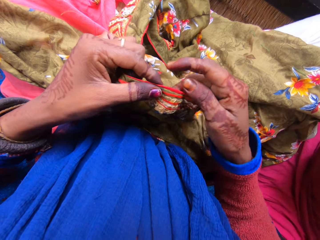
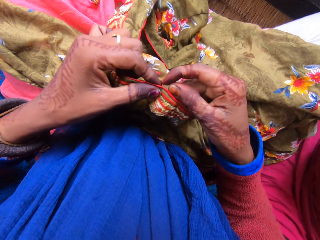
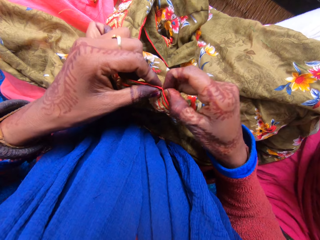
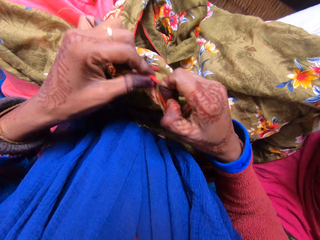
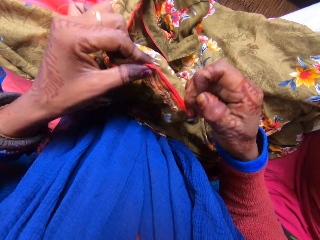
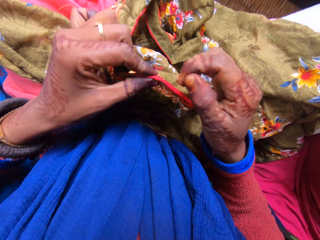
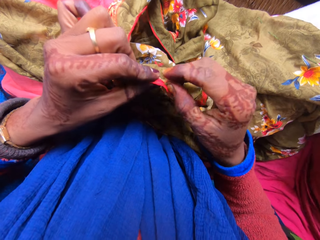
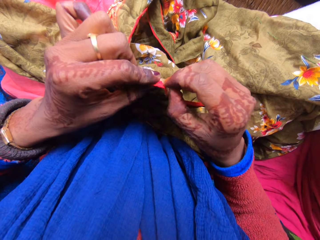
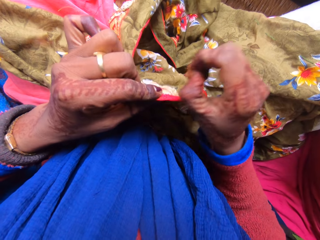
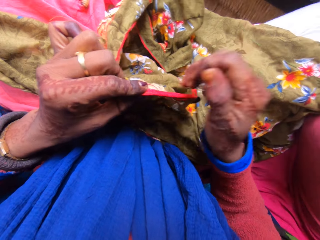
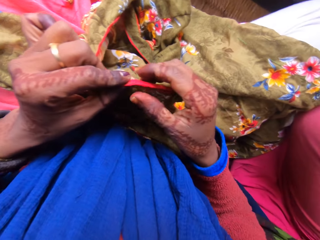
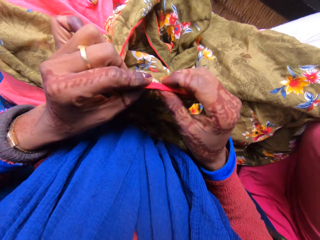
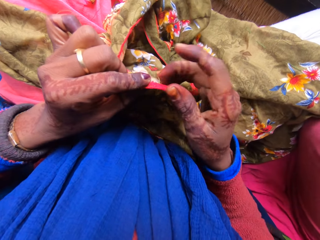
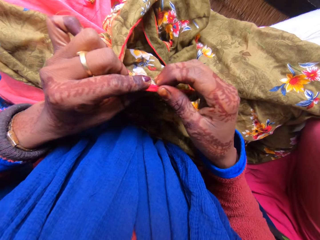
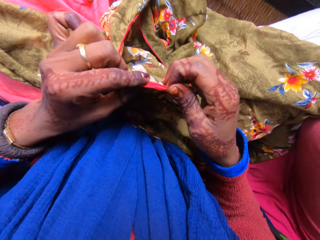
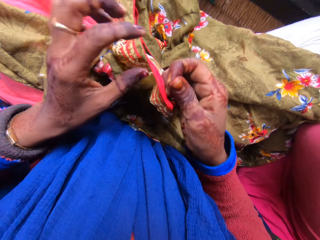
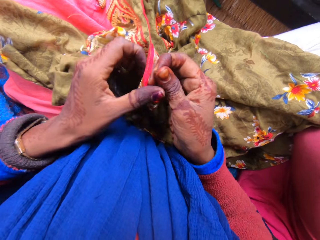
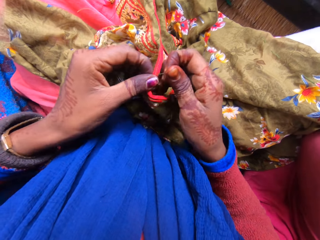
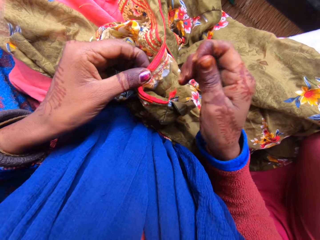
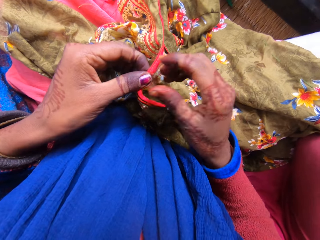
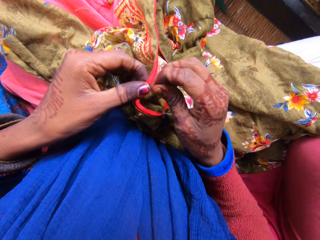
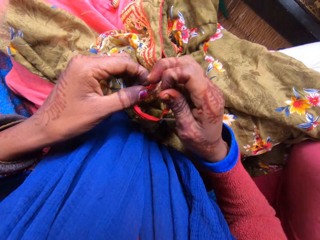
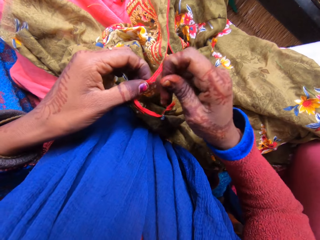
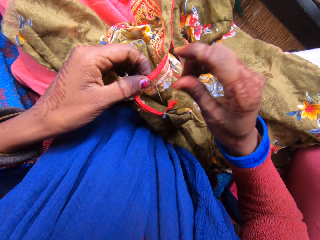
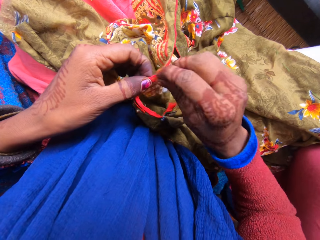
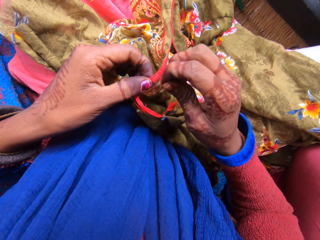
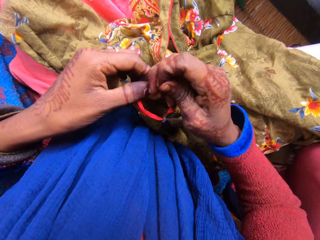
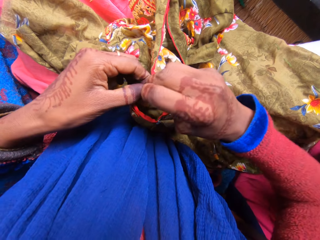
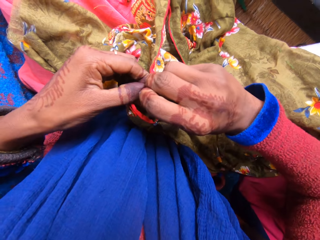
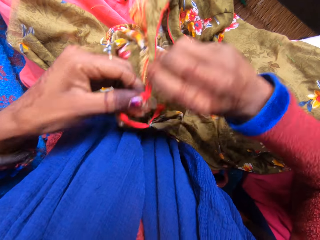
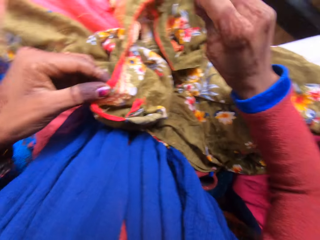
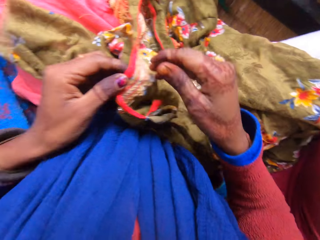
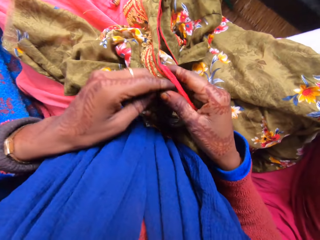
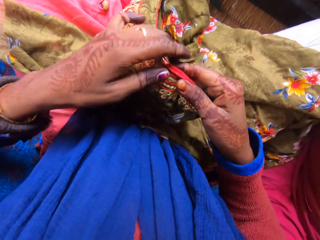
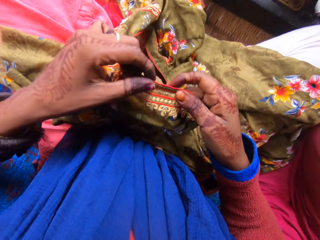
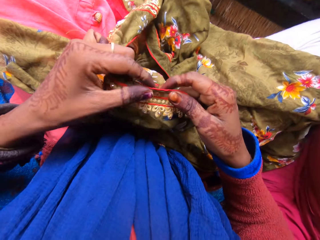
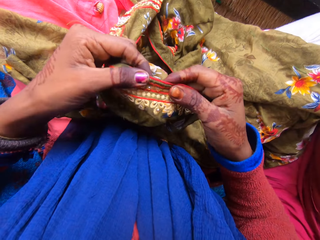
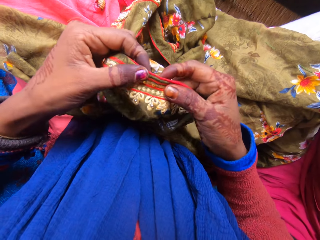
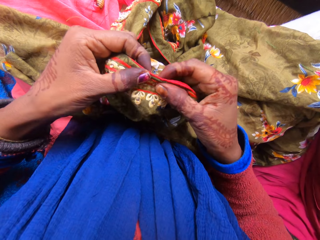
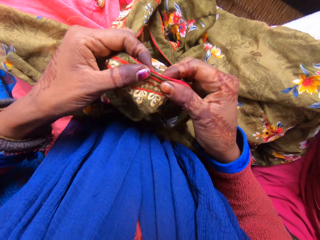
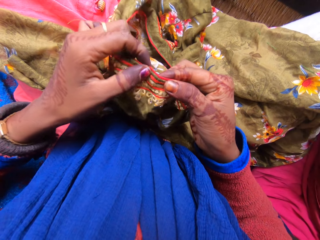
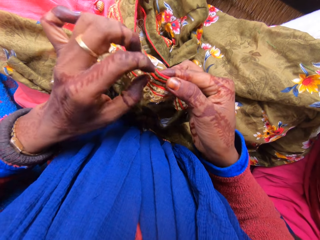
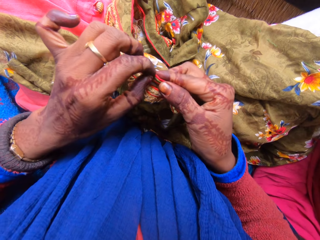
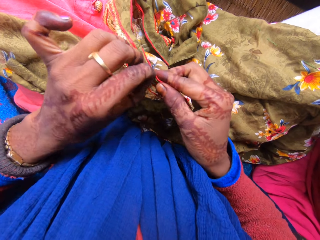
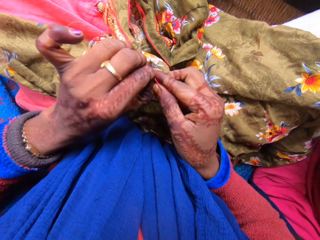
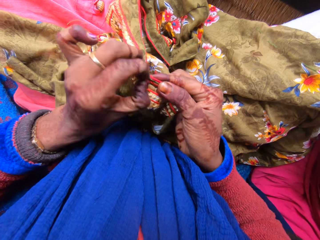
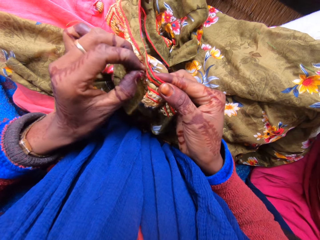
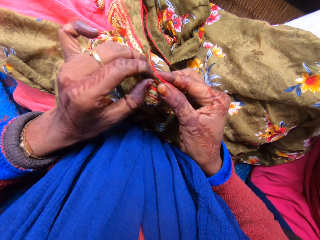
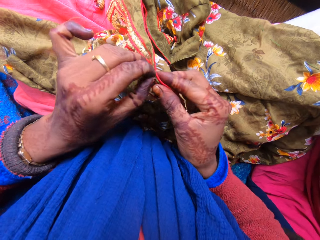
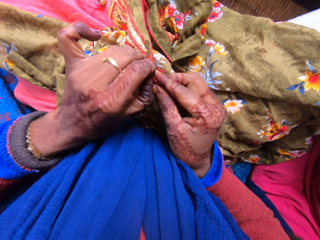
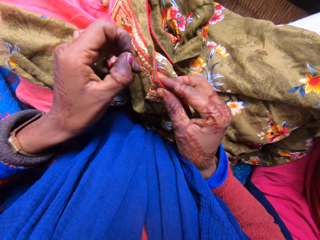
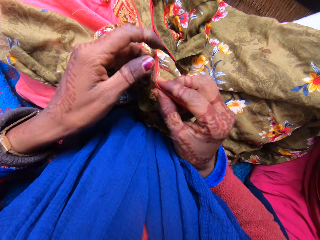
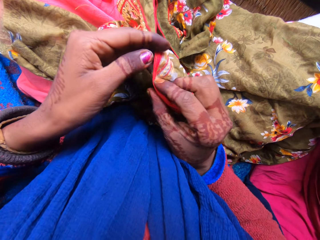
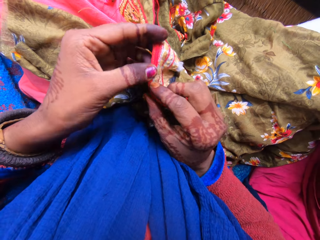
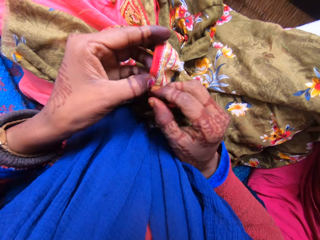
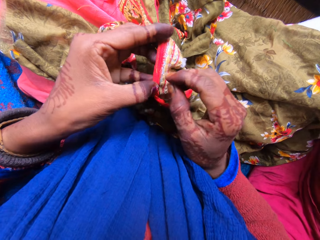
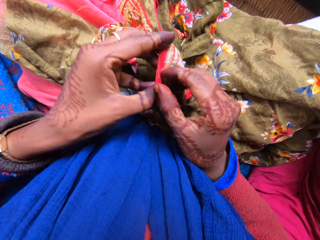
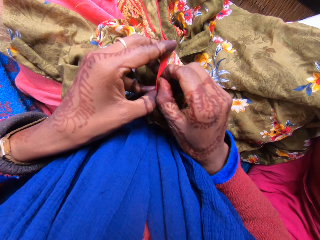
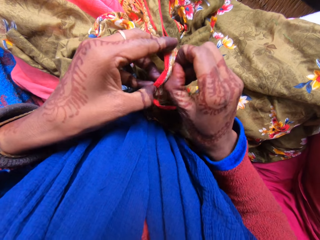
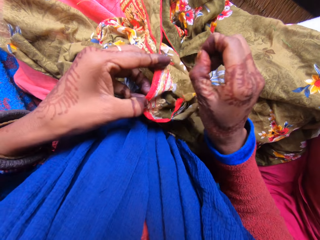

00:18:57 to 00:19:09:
The camera wearer holds the thread. They pull the loose thread from the material. They hold the material with both hands. They remove the loose thread from the material.

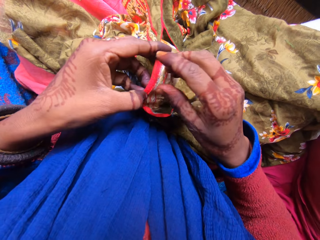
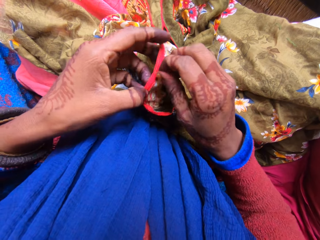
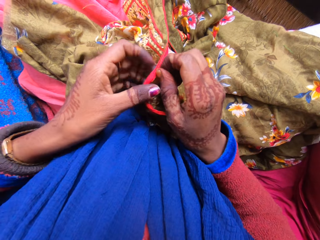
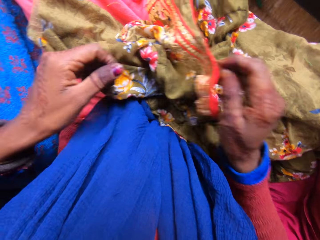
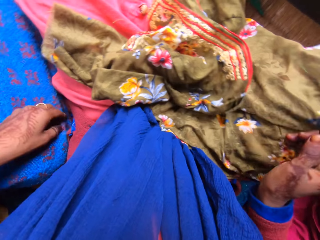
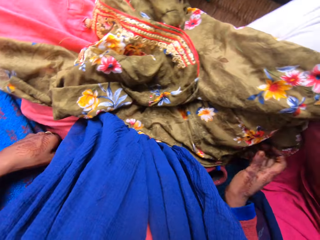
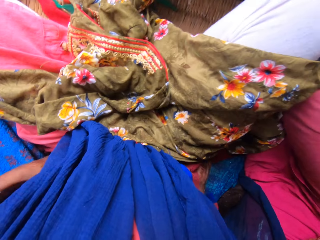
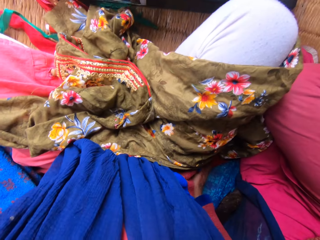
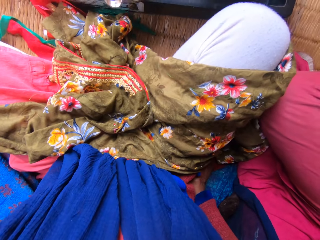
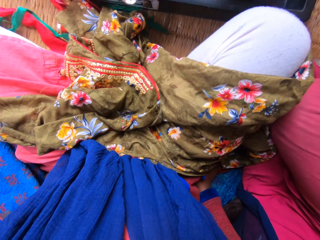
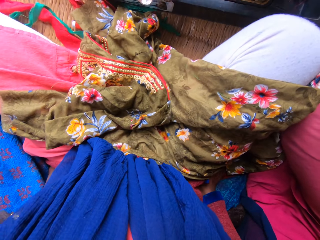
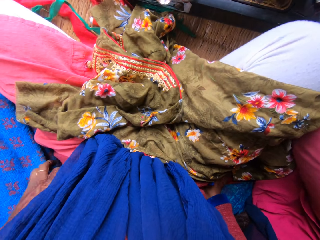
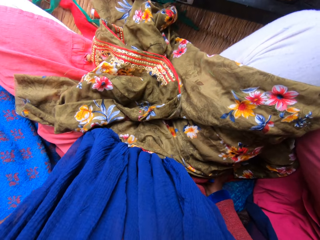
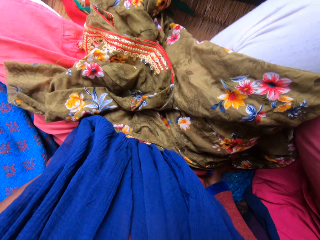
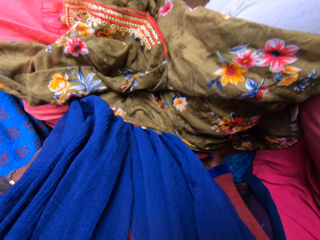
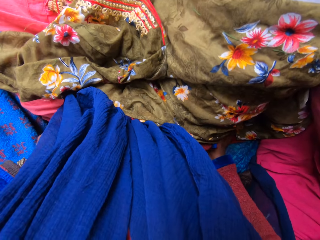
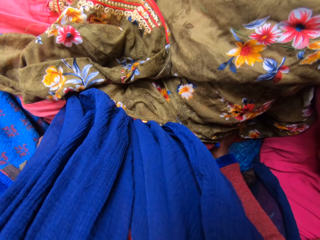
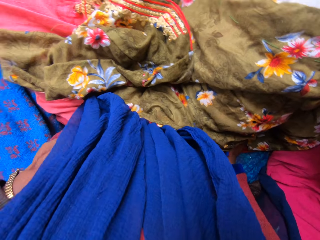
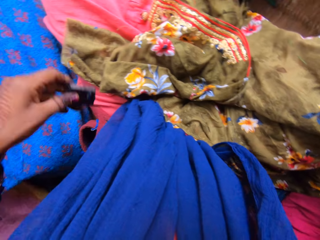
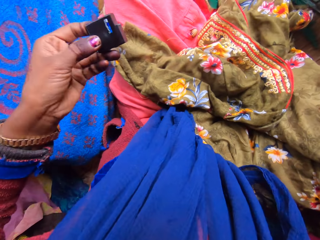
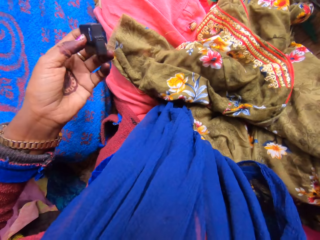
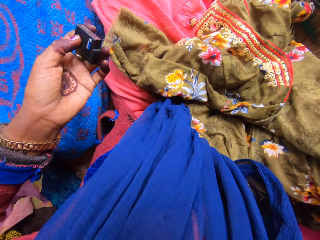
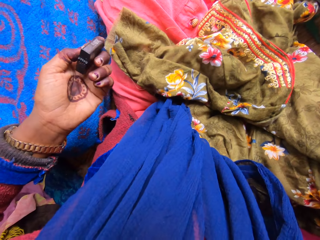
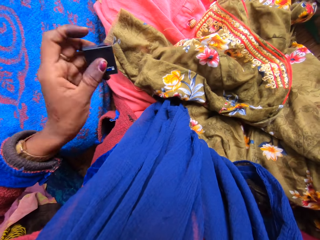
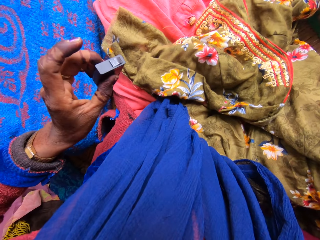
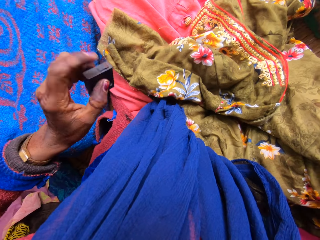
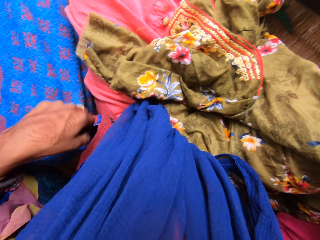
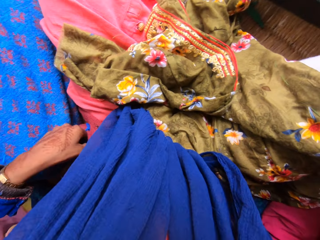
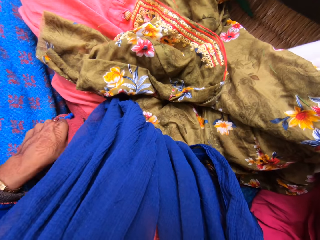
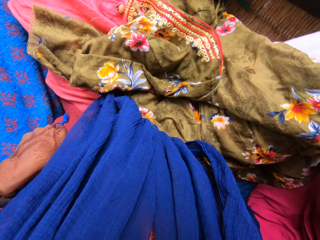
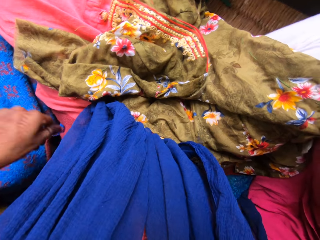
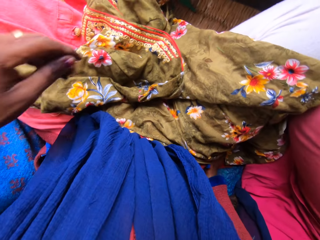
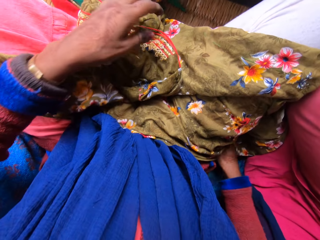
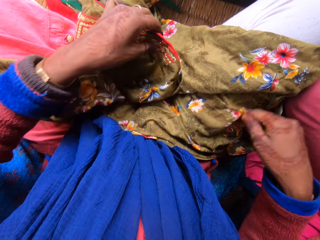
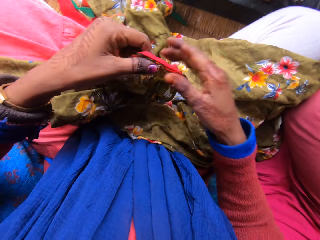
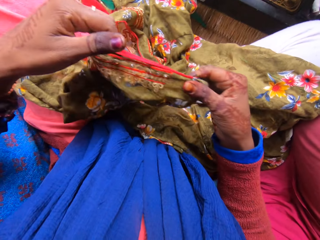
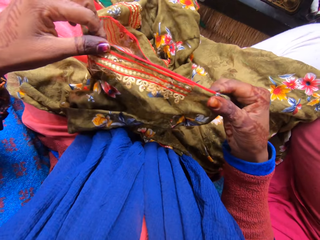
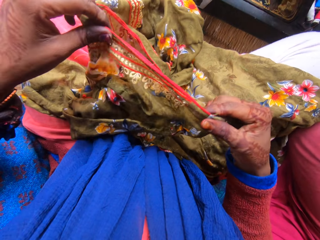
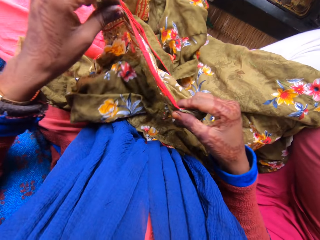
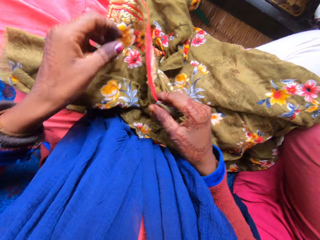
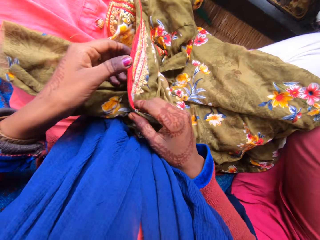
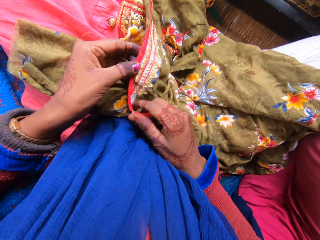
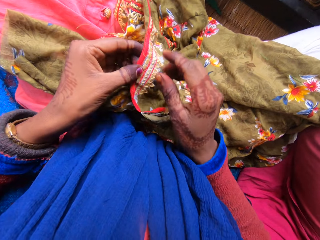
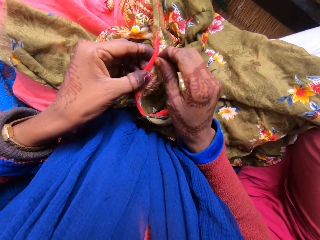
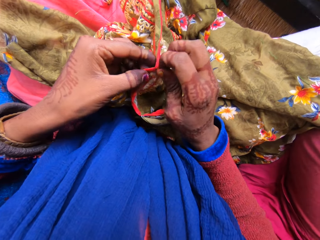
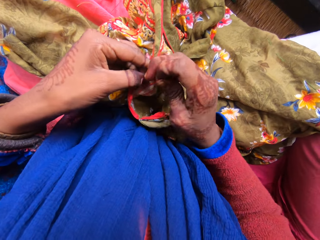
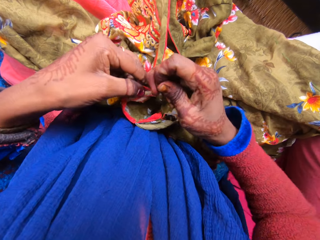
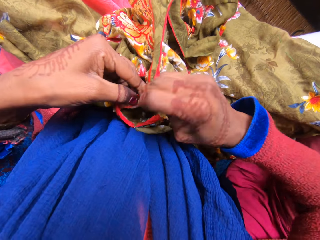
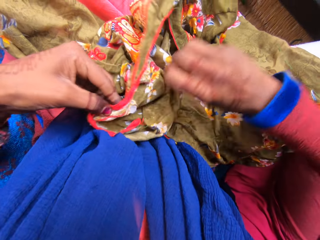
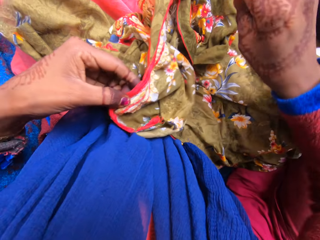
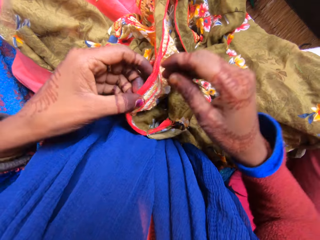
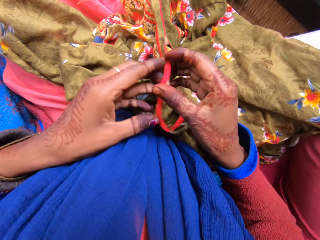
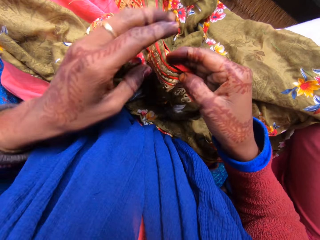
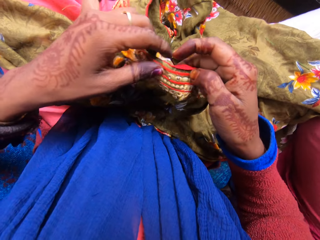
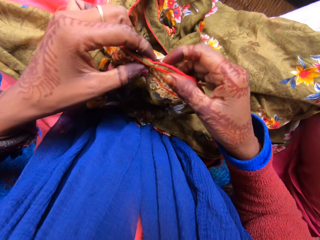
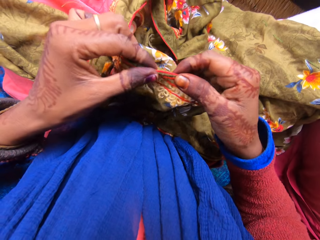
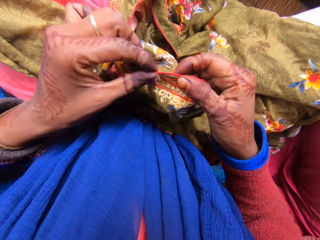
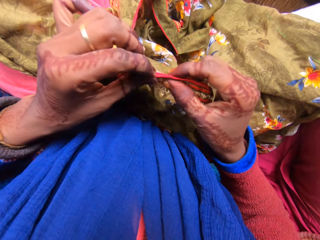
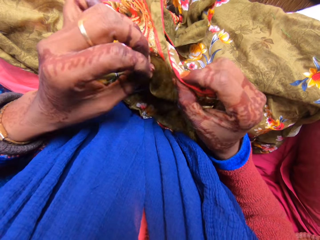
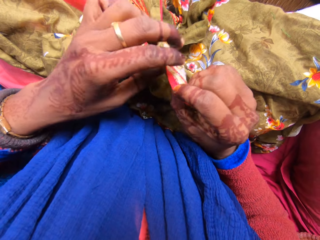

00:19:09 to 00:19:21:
The camera wearer brings out a battery from her left pocket with her left hand. She holds a plastic case. She puts down the plastic case. She puts the battery in her left pocket with her left hand. She loosens the stitches. She holds the material with both hands. She holds the thread. She pulls the loose thread.
